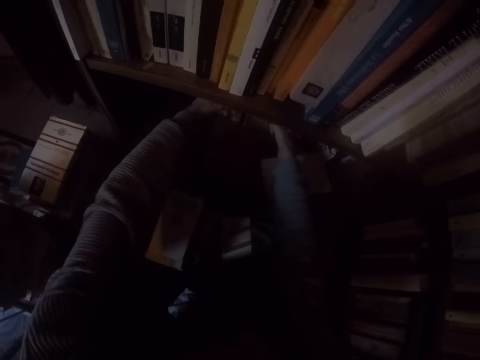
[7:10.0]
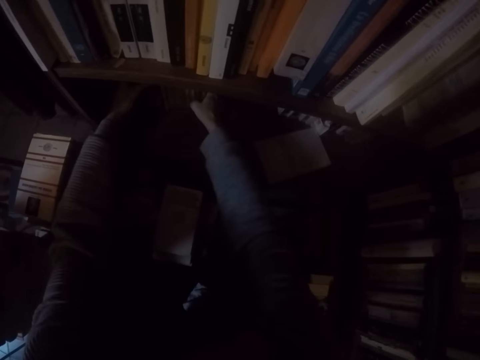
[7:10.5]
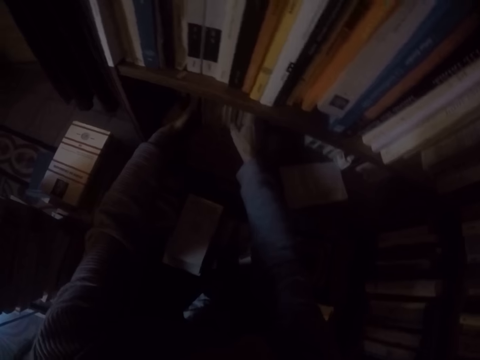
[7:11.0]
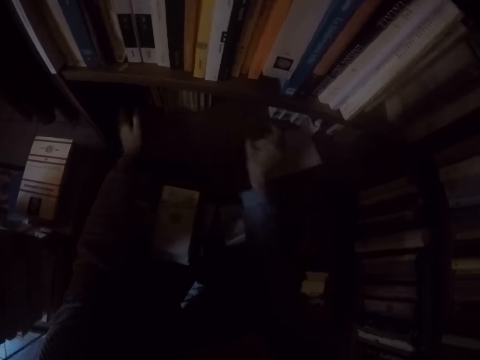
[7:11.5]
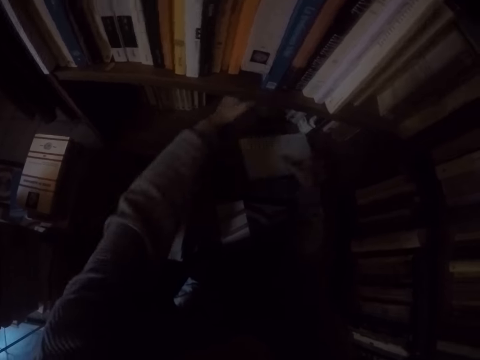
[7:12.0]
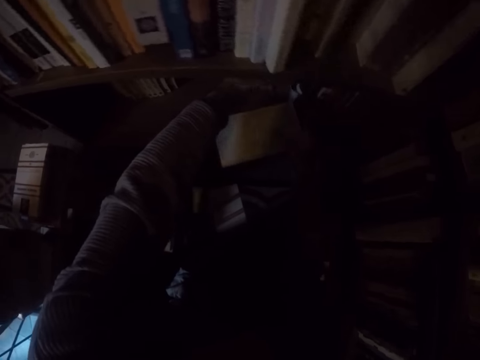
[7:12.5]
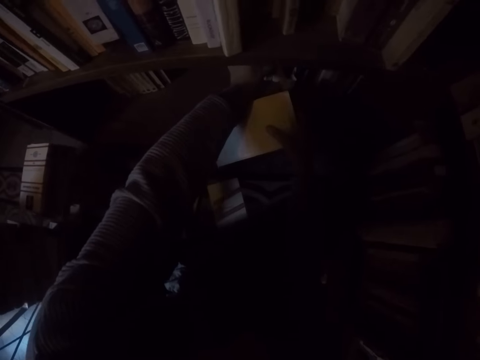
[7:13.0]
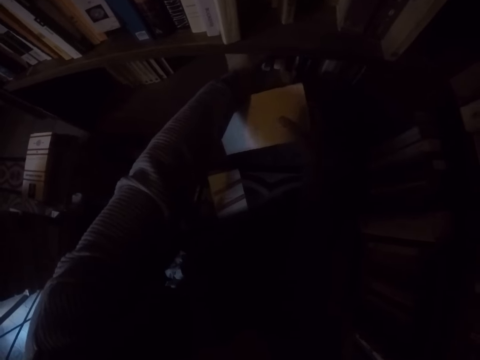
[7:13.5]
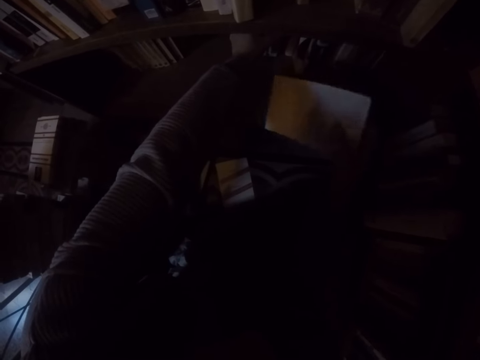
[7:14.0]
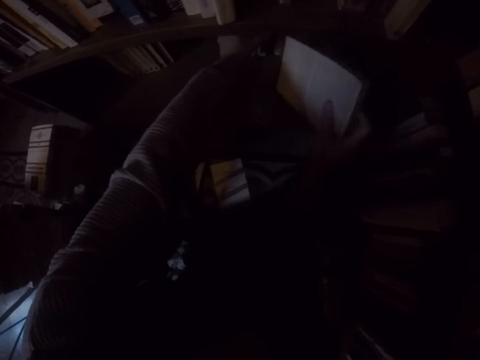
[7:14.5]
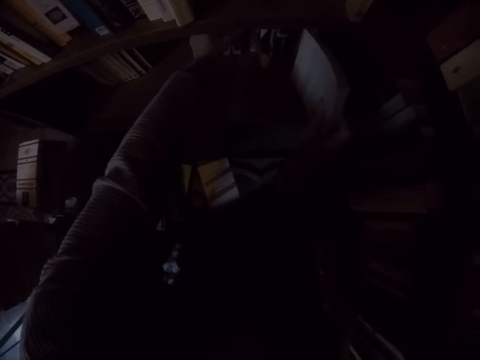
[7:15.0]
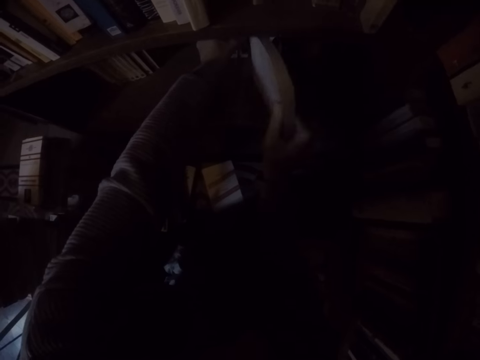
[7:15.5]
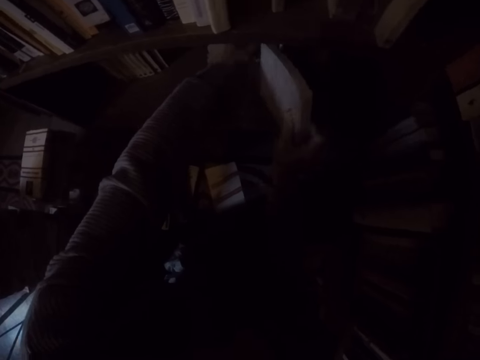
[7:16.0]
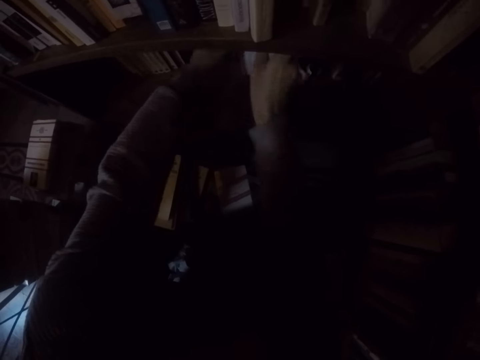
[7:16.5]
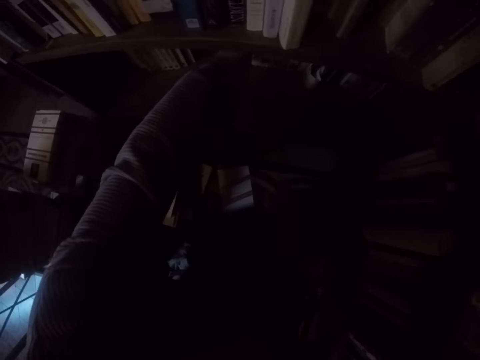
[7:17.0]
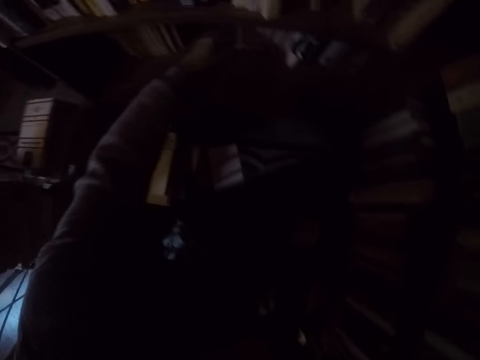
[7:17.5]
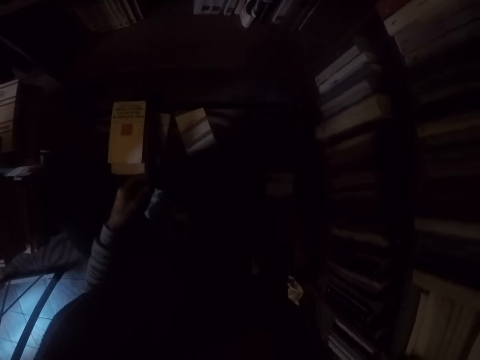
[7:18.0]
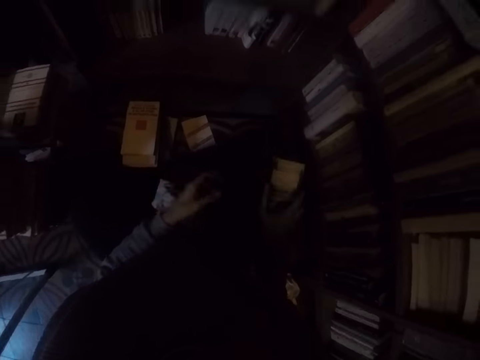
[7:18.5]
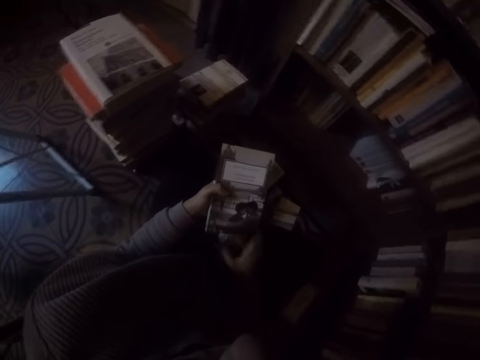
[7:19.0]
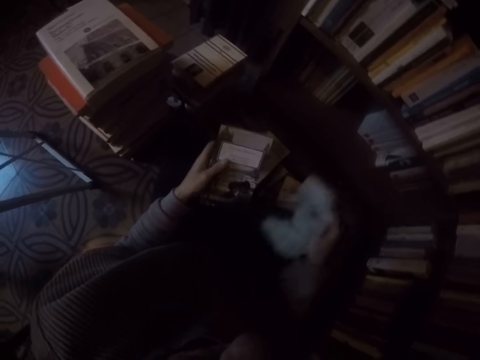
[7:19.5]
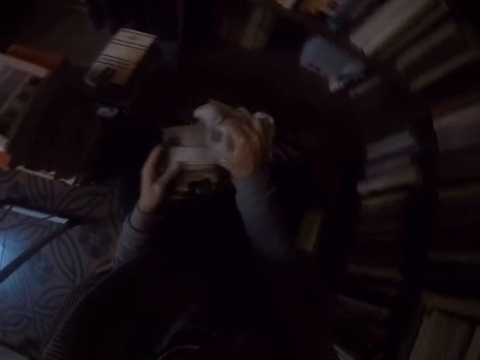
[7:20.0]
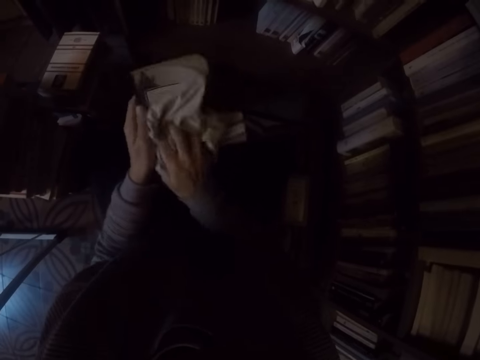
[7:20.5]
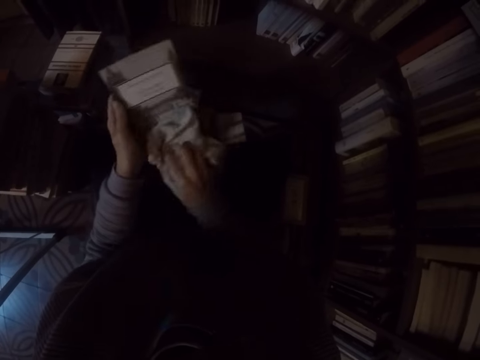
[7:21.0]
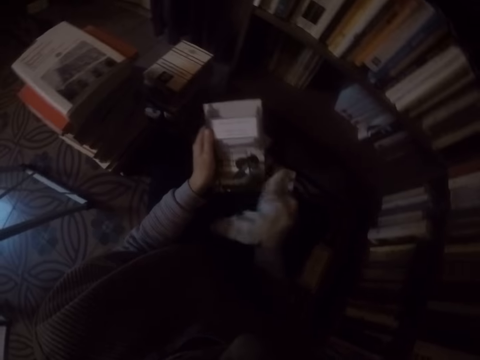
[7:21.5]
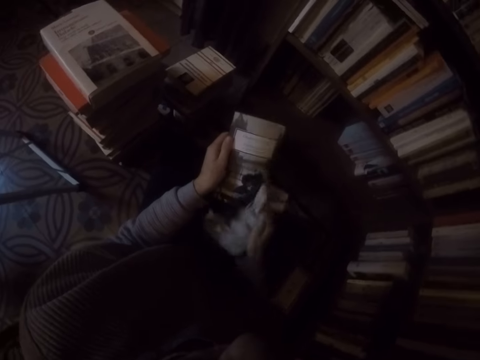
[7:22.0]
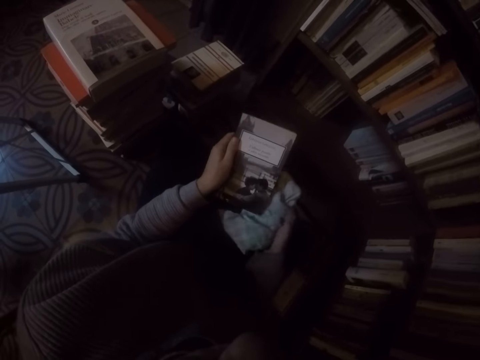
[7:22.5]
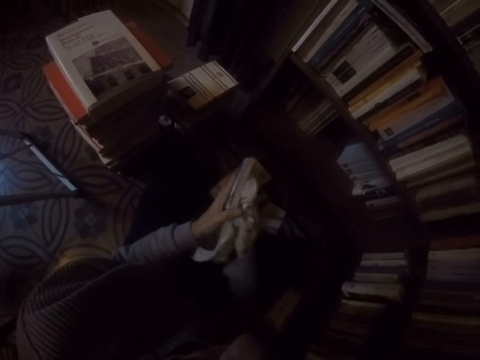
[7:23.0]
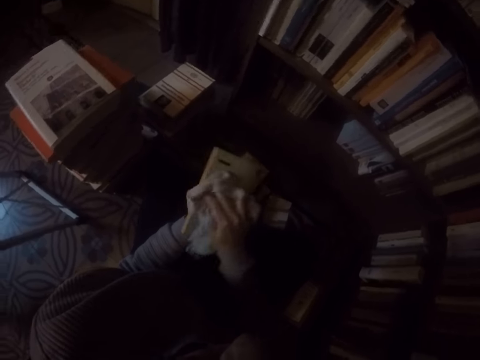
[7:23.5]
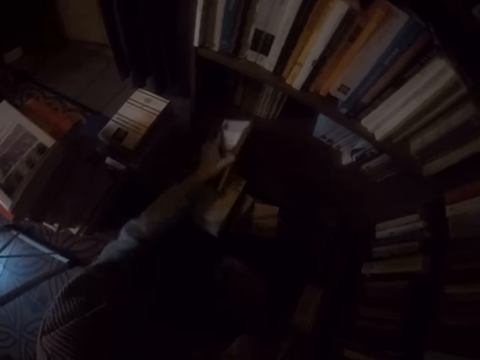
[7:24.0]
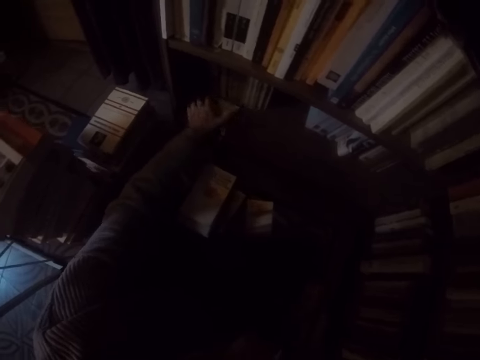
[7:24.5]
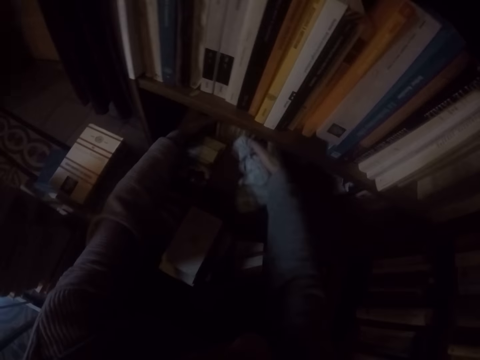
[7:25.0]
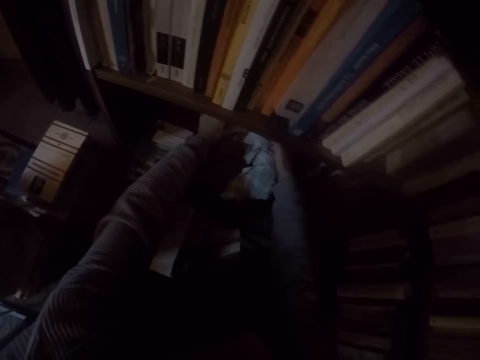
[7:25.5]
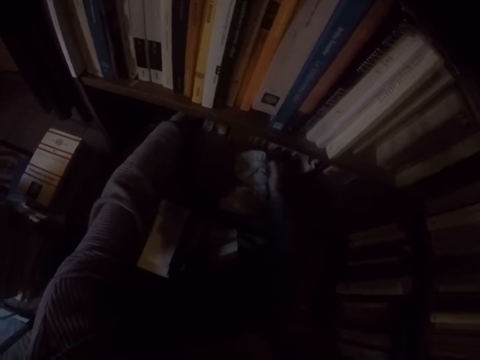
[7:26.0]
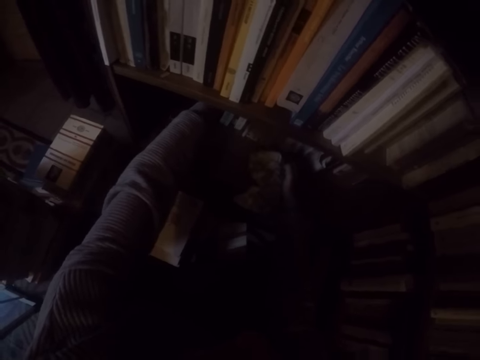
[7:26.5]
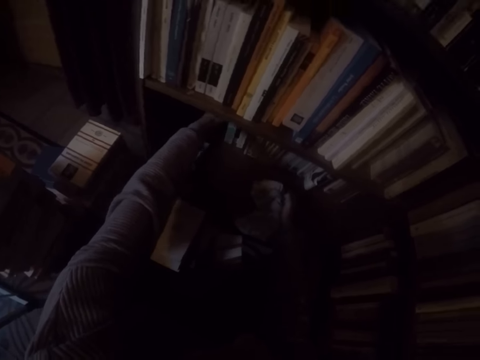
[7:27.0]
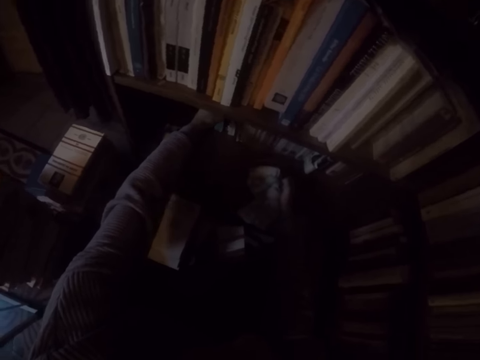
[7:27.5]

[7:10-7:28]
The camera wearer puts the book down. She picks up the book on the shelf with her right hand. She places the book into the shelf with both hands. She picks up a book on the ground with her right hand. She passes the book in her right hand to her left hand. She picks up the rag on the ground with her right hand. She wipes the book in her left hand with the rag in her right hand. She drops the book in her left hand on the shelf. She arranges the book. She moves some books in the shelf with both hands.

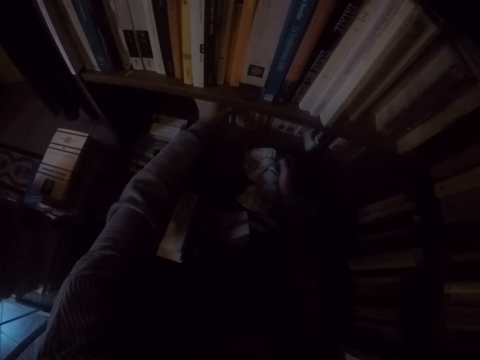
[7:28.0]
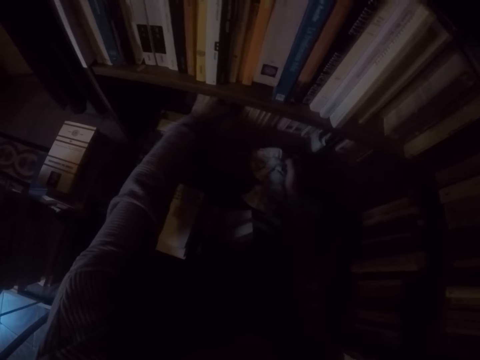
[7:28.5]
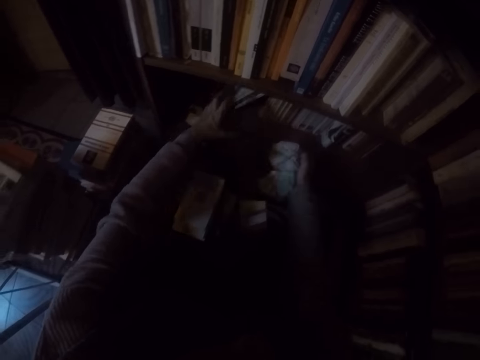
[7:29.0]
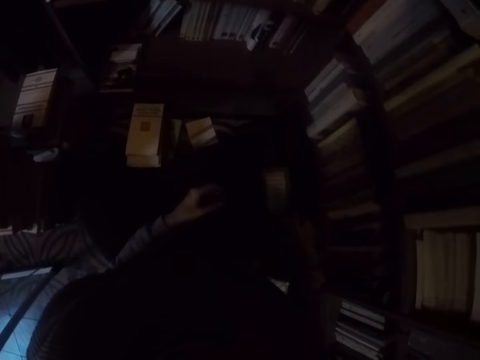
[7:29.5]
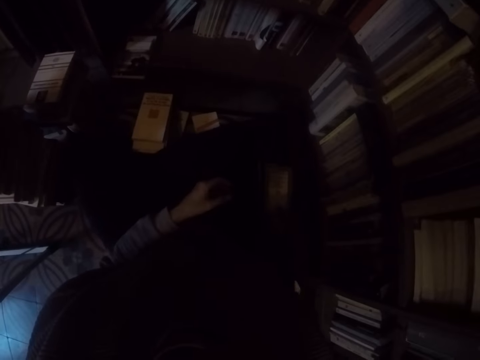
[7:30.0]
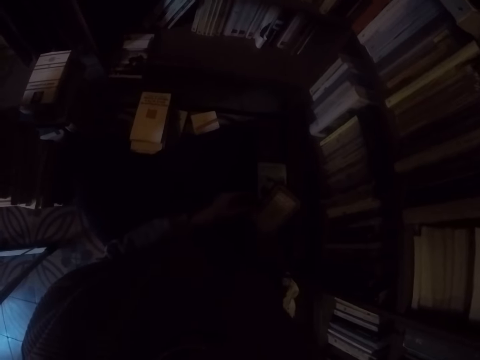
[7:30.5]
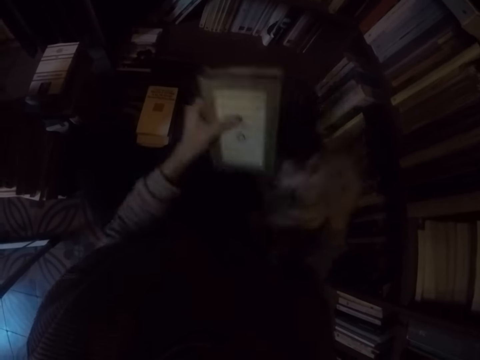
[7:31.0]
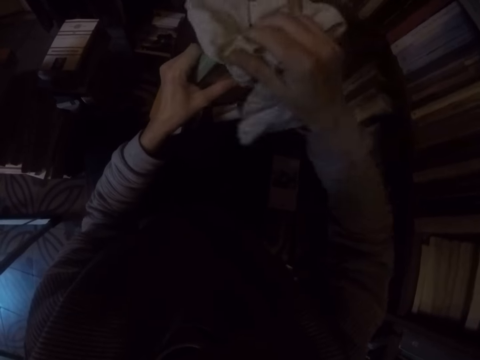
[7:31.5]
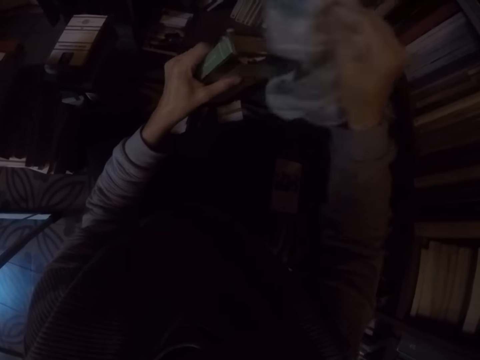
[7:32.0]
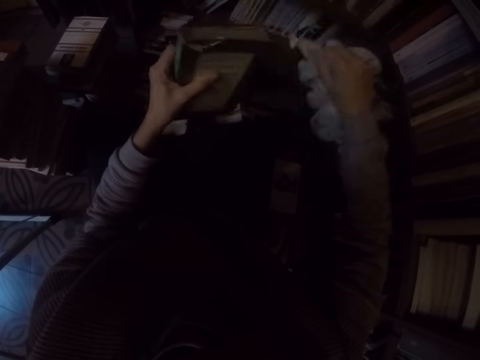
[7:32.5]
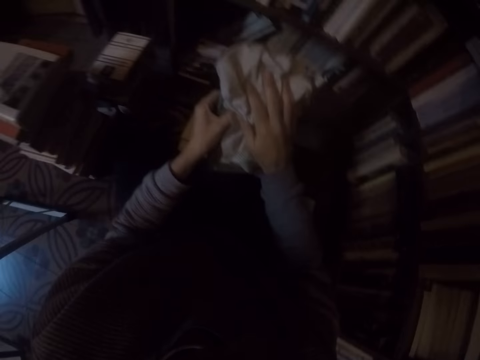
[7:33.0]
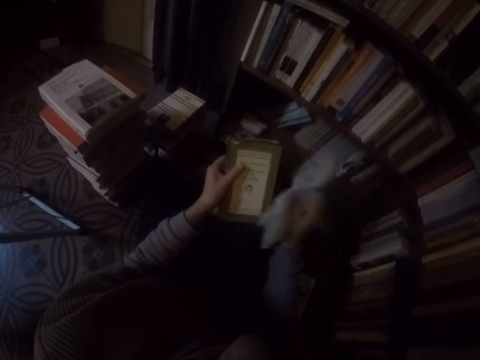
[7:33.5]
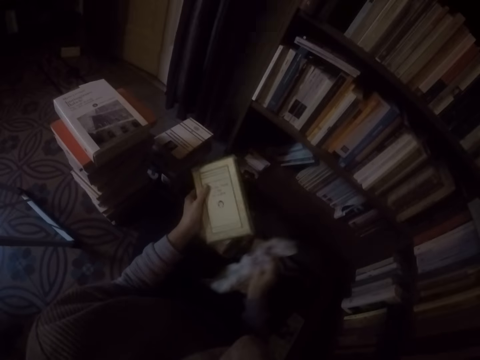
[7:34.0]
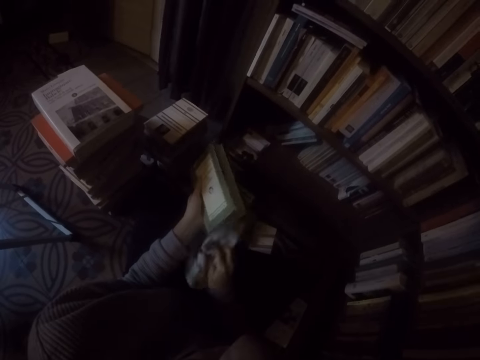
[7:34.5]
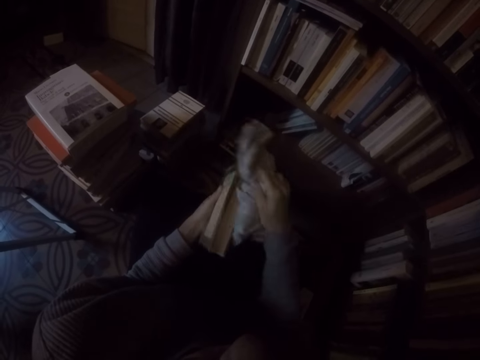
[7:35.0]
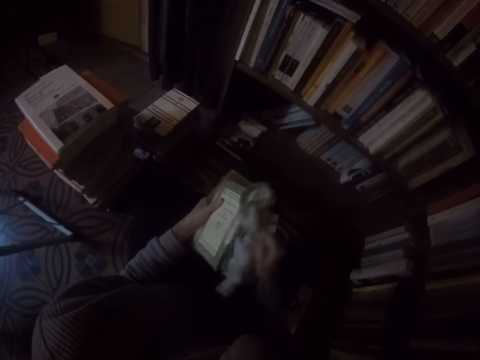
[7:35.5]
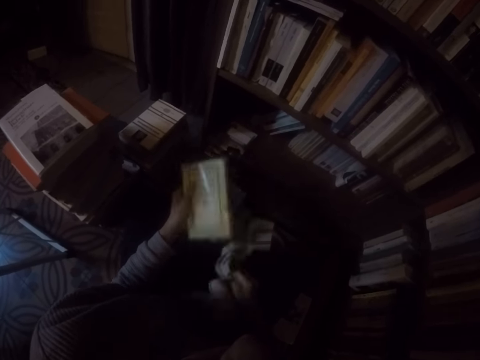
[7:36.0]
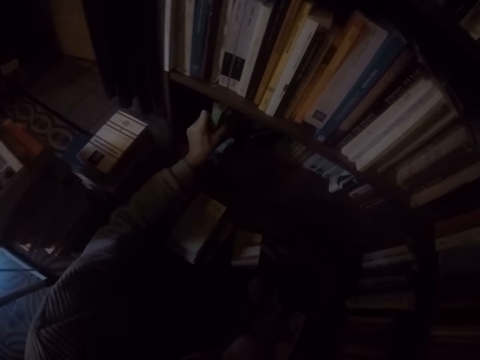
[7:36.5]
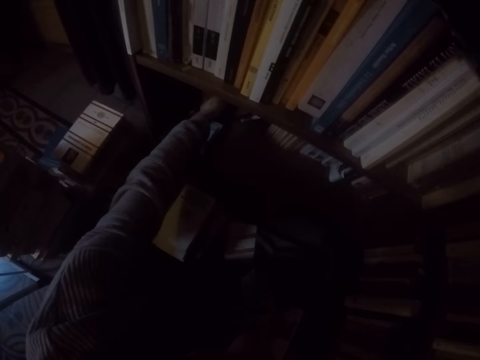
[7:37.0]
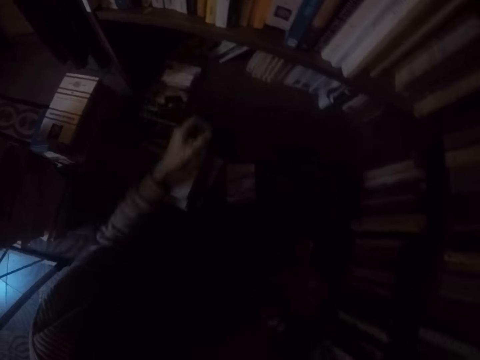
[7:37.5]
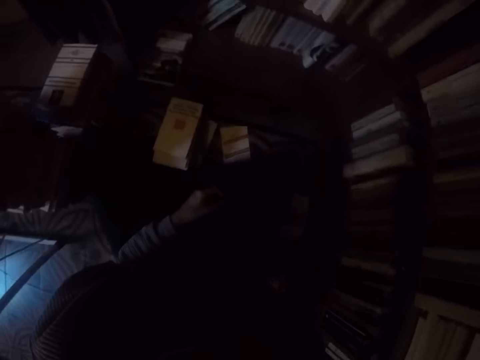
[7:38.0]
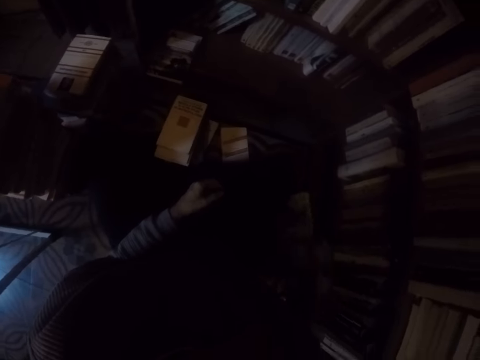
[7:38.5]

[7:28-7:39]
The camera wearer picks up a book on the ground with her right hand. She passes the book in her right hand to her left hand. She wipes the book in her left hand with the rag in her right hand. She places the book in her left hand into the shelf. She picks up a book on the ground with her right hand.
